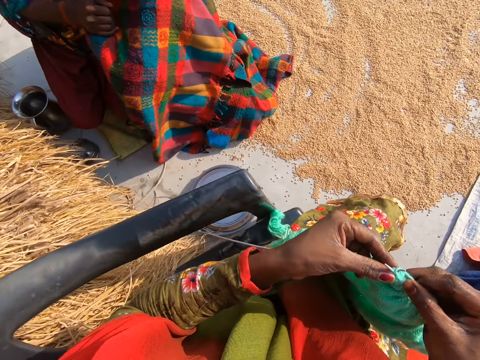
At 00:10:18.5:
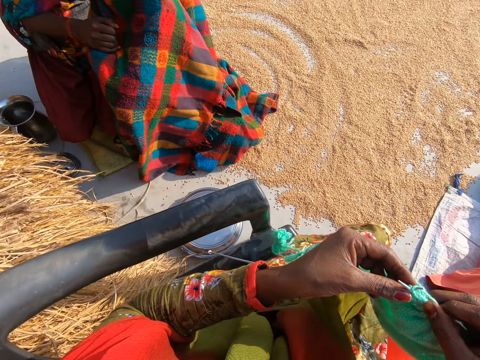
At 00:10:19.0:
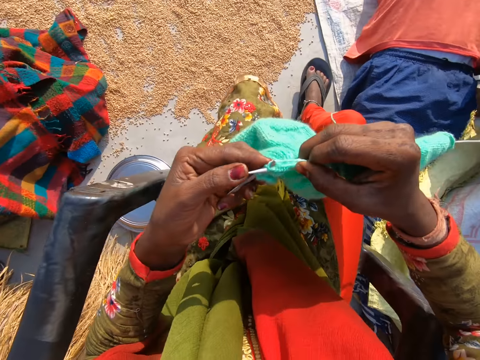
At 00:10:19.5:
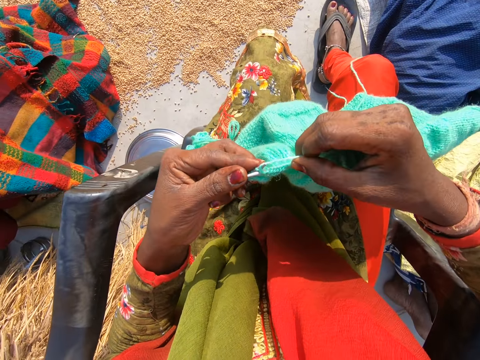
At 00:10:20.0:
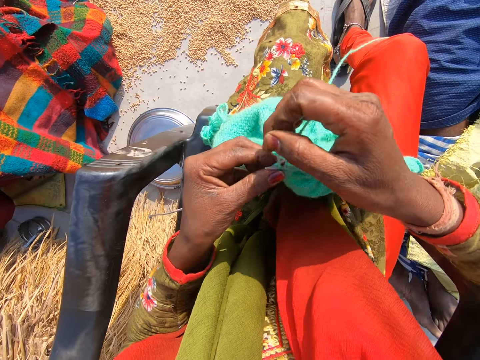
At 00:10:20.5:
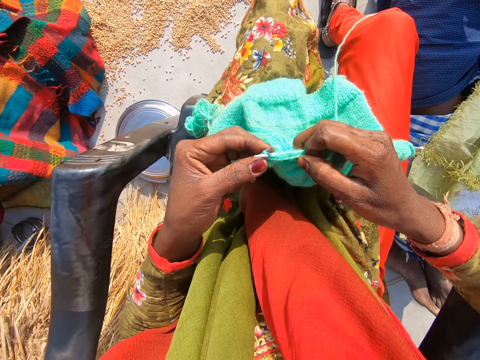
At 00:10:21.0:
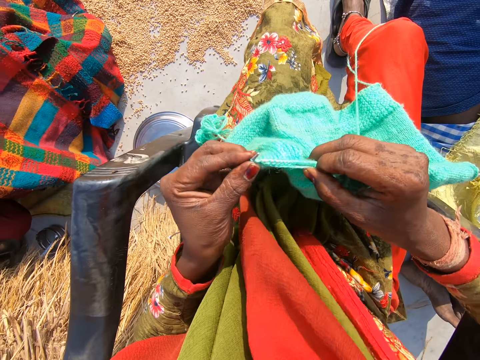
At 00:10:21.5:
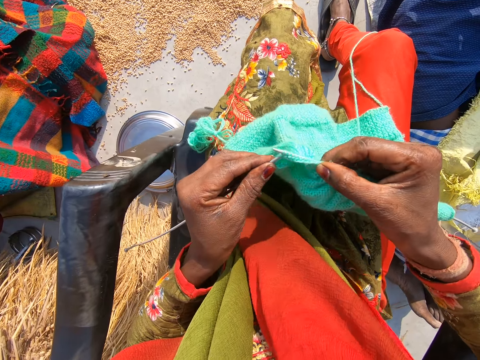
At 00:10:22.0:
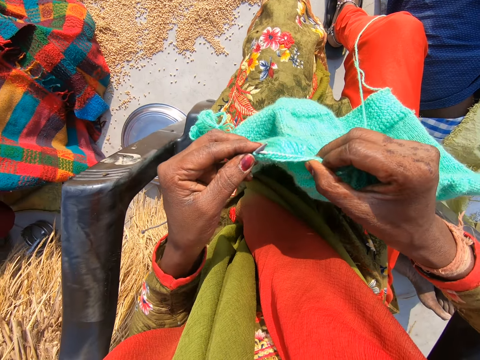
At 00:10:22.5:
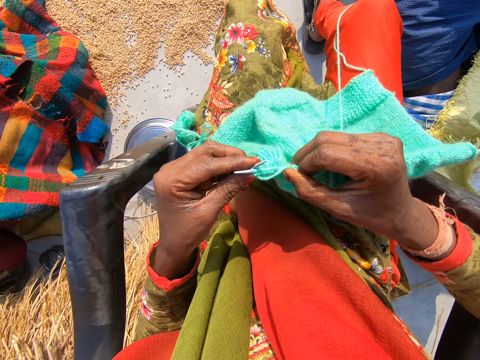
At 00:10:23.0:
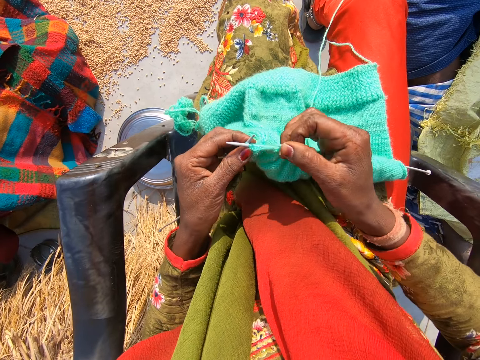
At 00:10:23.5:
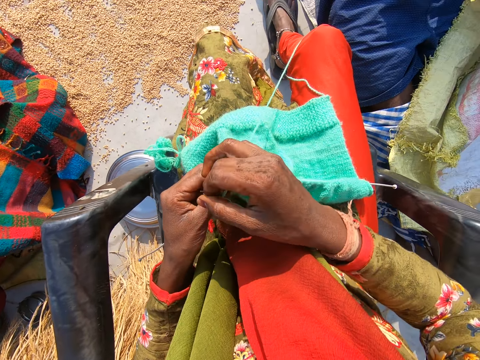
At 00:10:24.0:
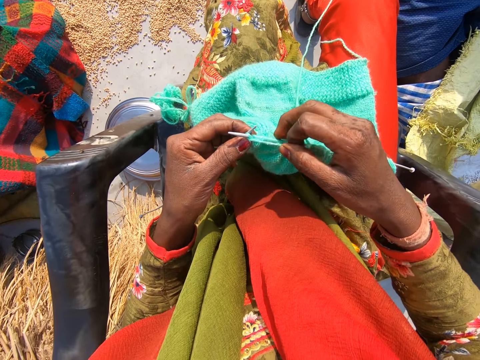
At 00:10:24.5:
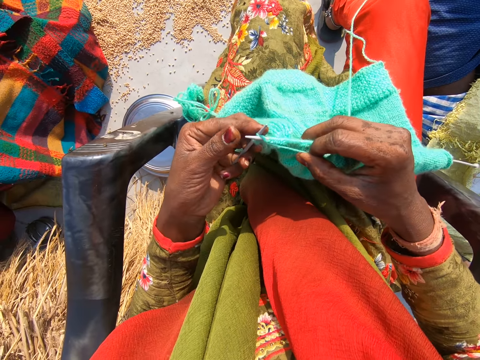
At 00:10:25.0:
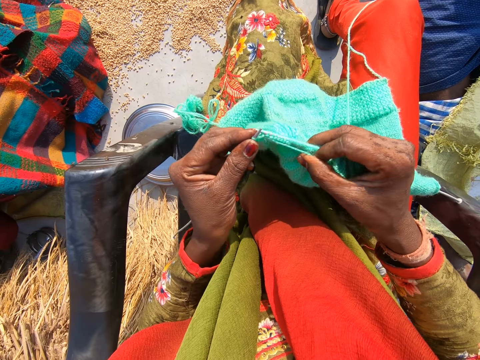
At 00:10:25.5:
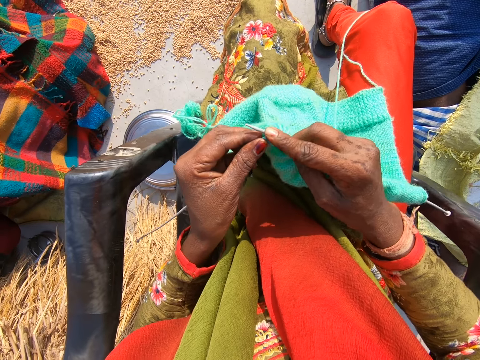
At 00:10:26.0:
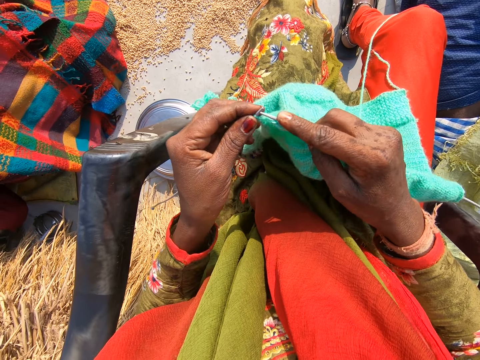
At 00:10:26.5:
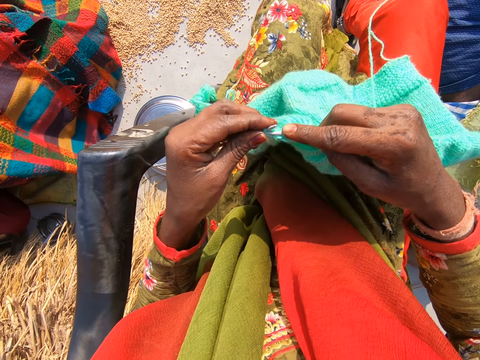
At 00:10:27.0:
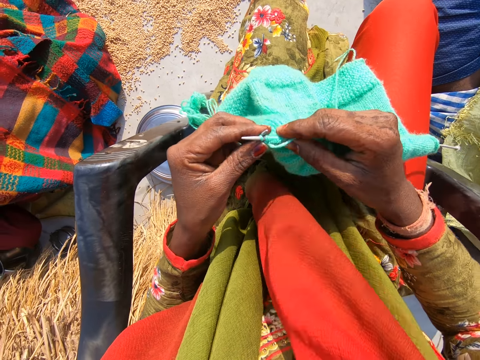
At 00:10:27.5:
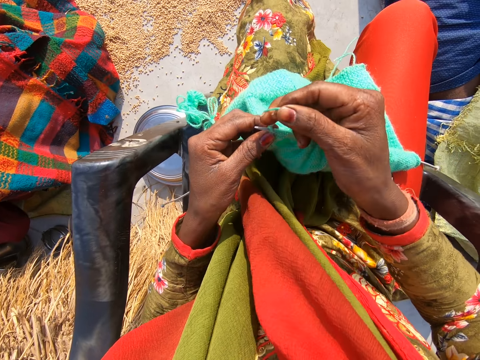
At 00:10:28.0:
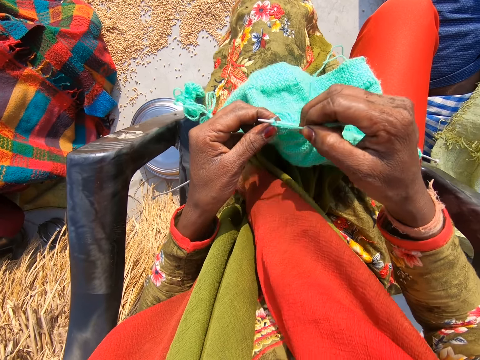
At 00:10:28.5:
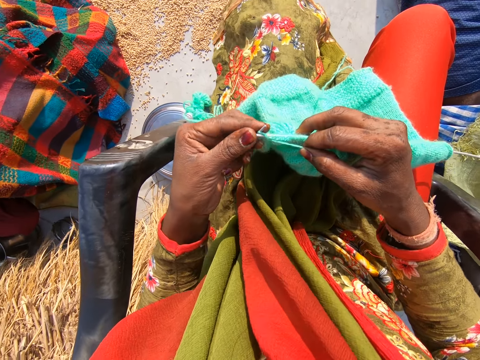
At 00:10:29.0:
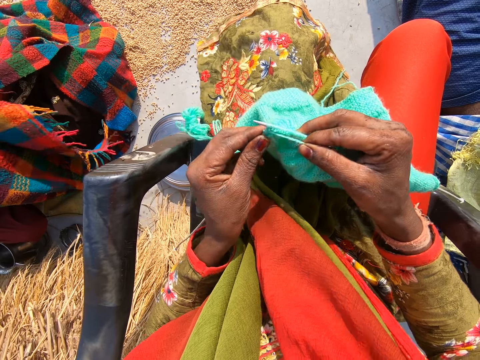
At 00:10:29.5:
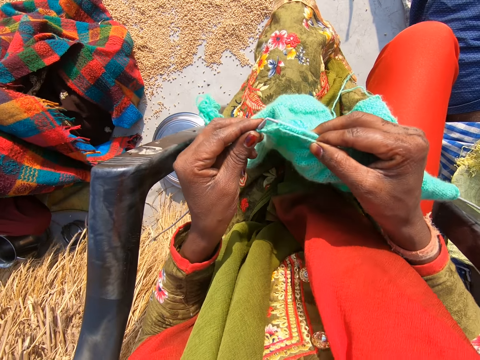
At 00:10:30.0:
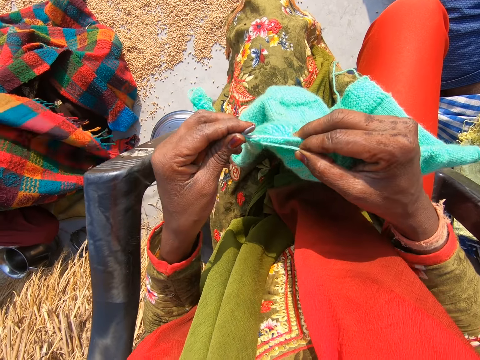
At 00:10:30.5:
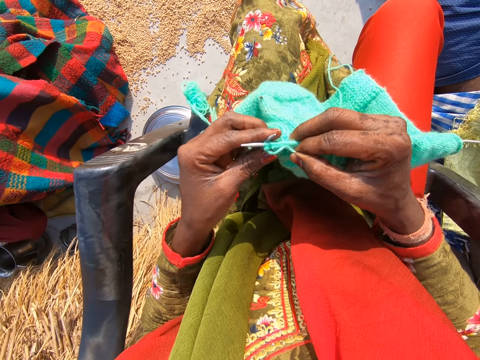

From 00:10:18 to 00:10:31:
The camera wearer knits the cloth with the wool and the needles.

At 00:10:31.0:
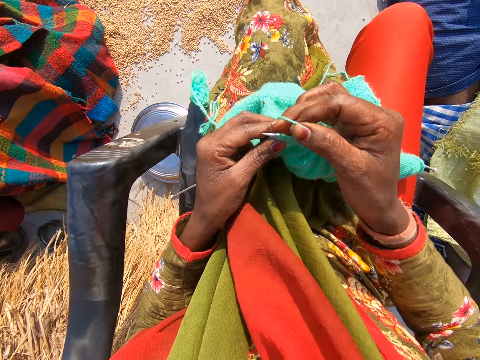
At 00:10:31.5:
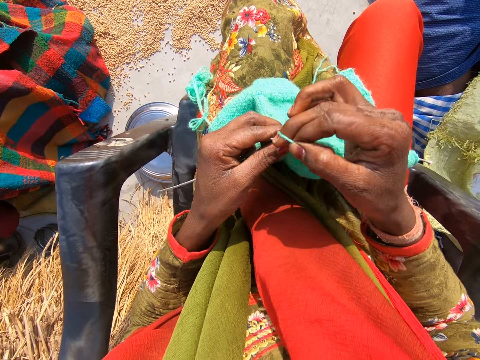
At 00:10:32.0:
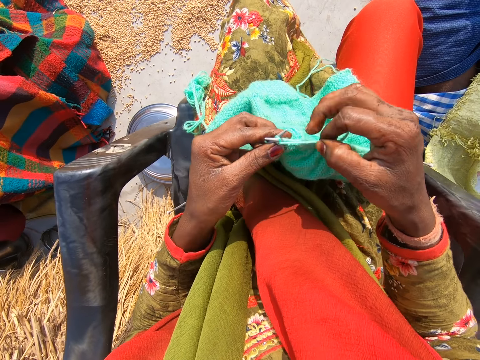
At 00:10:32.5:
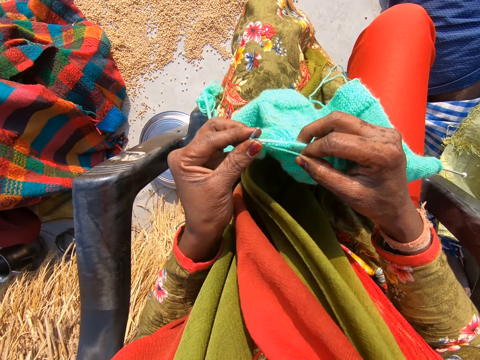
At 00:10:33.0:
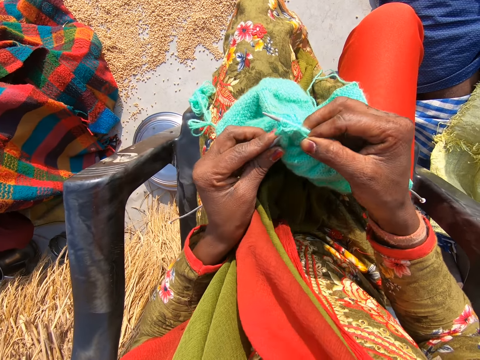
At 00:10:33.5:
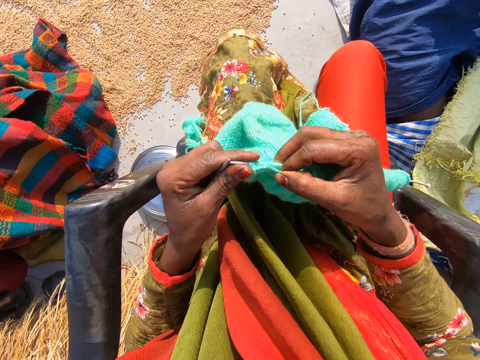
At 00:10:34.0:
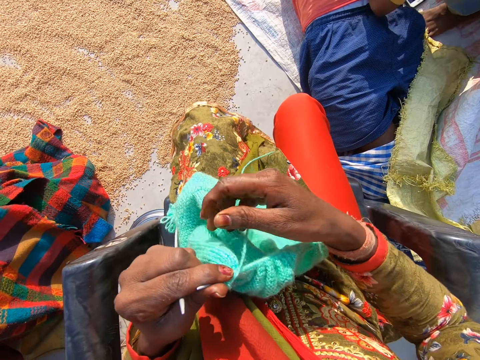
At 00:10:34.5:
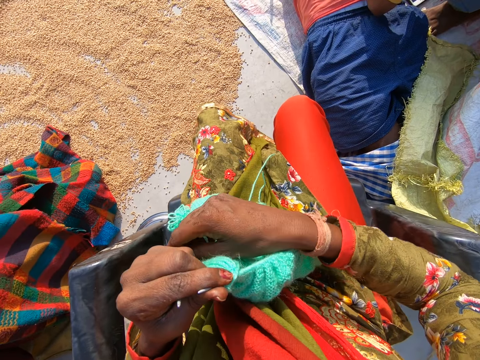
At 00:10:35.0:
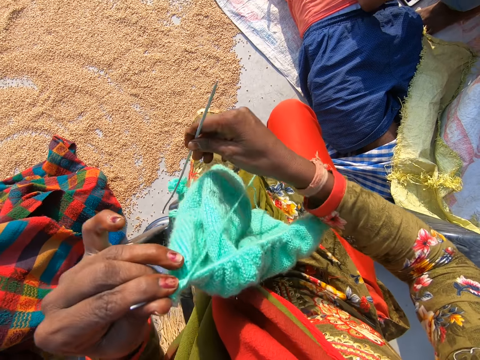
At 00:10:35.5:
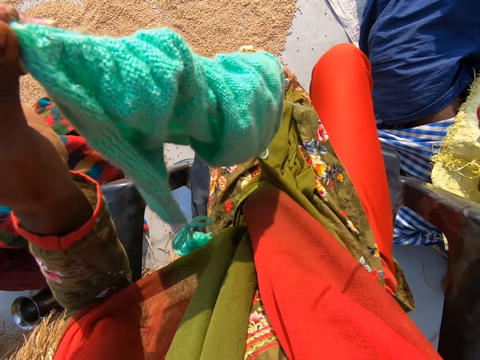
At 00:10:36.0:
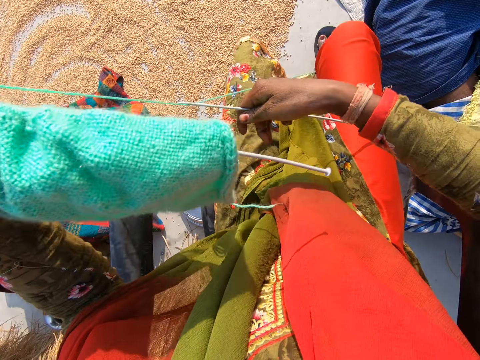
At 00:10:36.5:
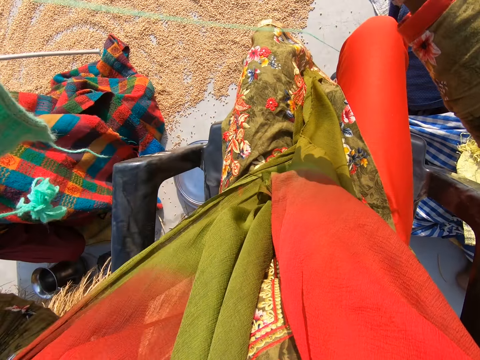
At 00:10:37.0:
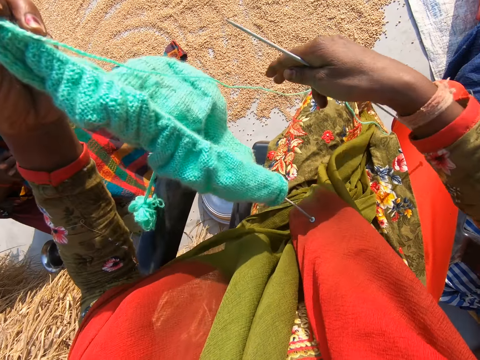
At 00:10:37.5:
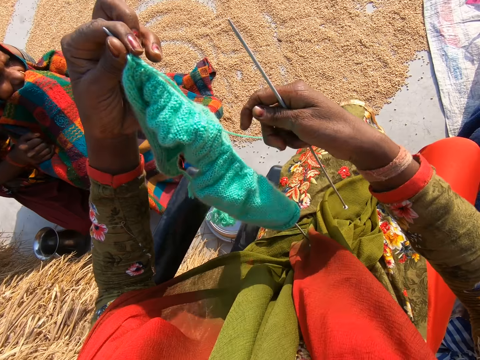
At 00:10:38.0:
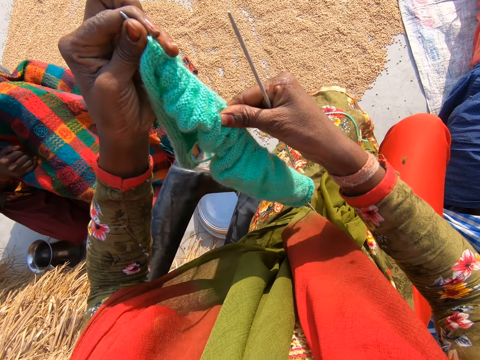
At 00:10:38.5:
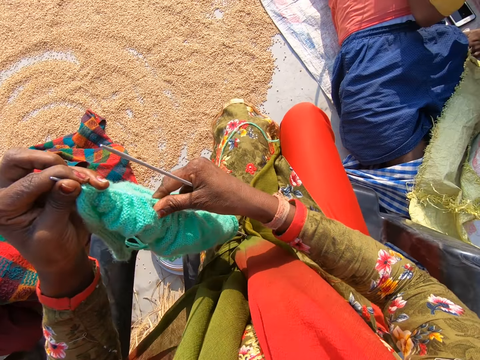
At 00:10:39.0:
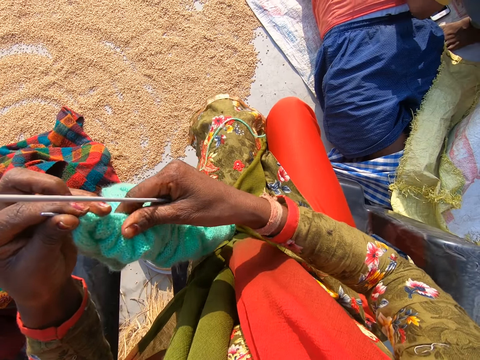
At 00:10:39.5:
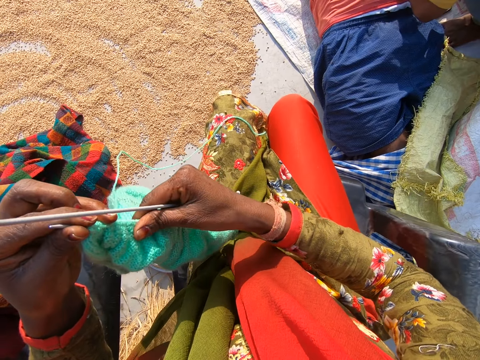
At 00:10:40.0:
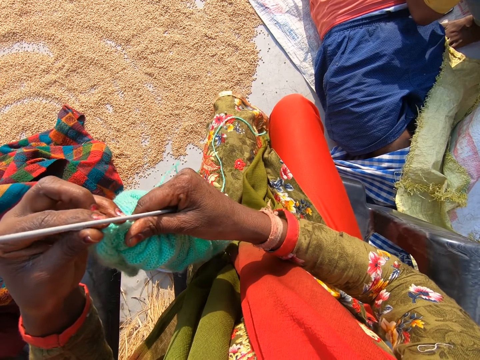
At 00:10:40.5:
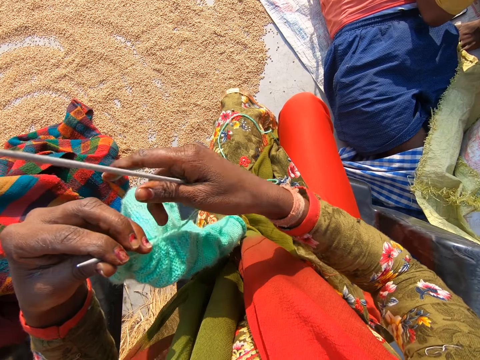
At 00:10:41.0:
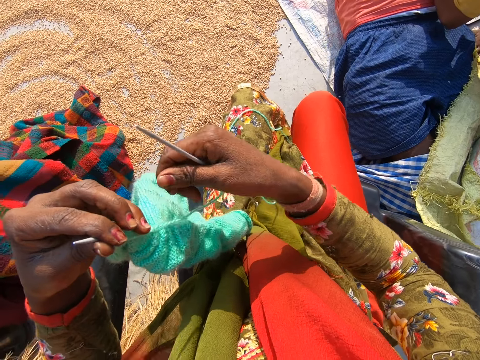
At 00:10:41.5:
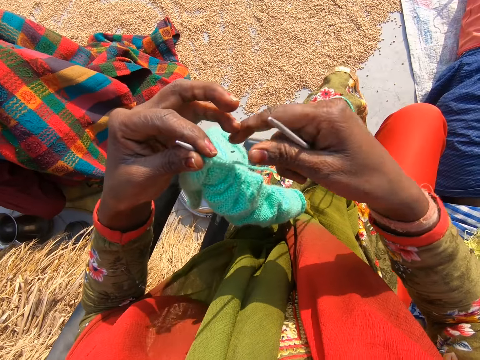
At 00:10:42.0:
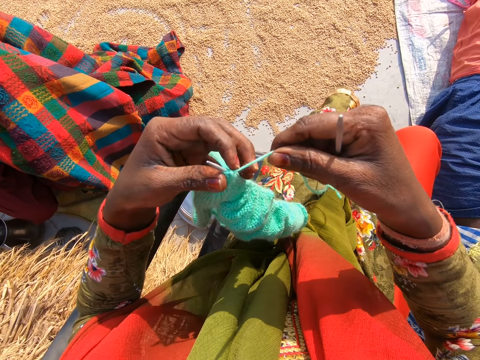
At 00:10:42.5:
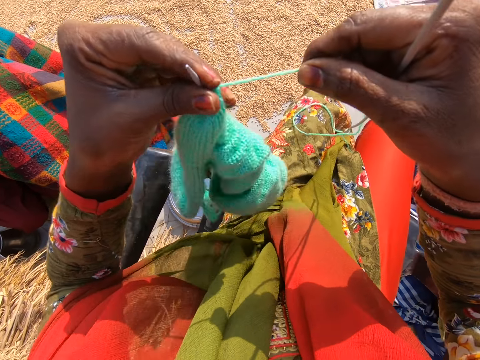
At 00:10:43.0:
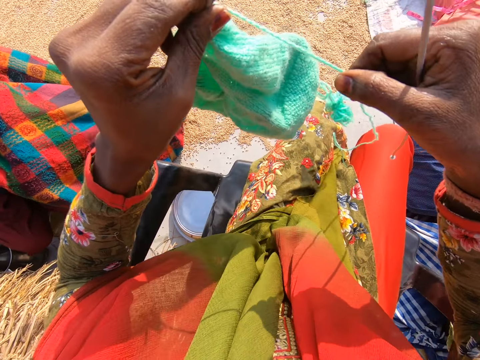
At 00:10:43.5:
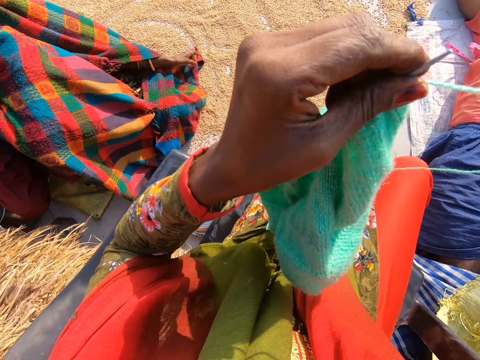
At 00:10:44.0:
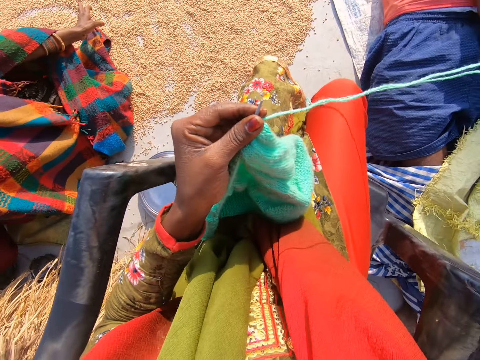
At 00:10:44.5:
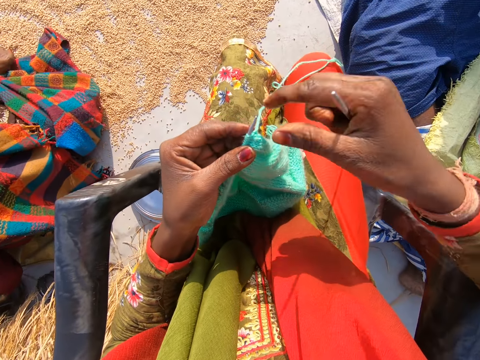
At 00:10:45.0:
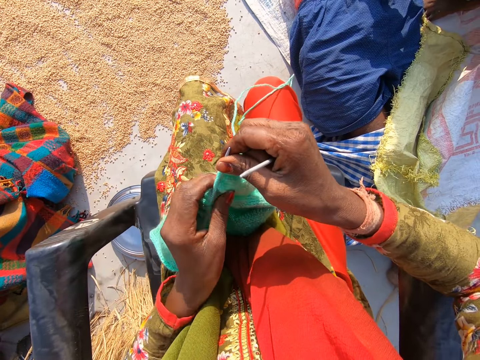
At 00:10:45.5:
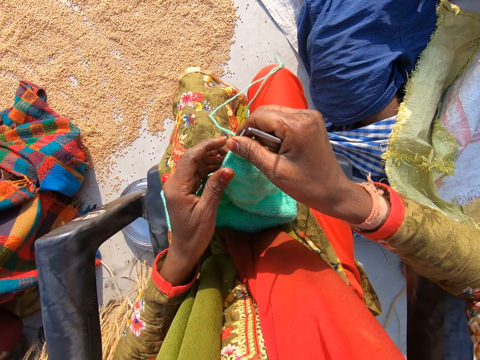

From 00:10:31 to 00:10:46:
The camera wearer removes the knitting needle from the fabric. She picks the second needle from her left hand with her right hand. She adjusts the wool with her right hand. She adjusts the cloth on the first needle with her right hand. She pulls on the wool.
